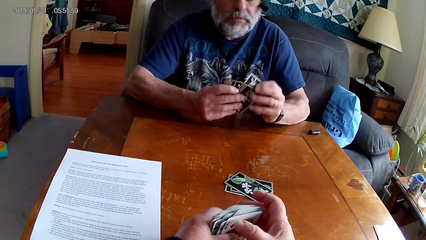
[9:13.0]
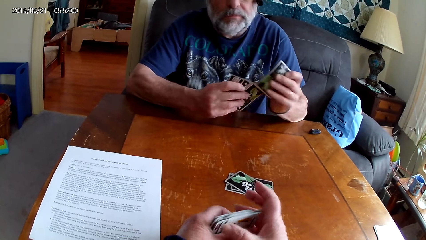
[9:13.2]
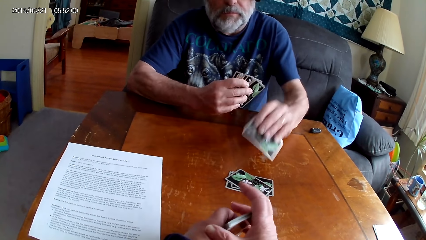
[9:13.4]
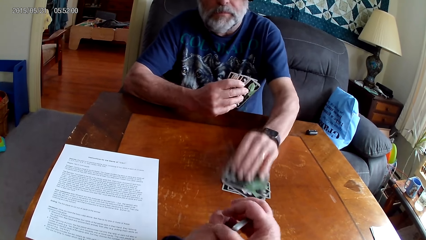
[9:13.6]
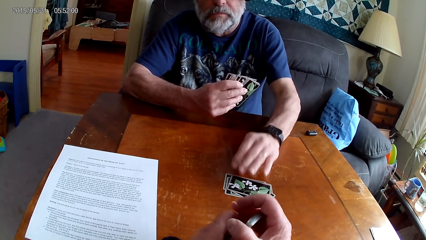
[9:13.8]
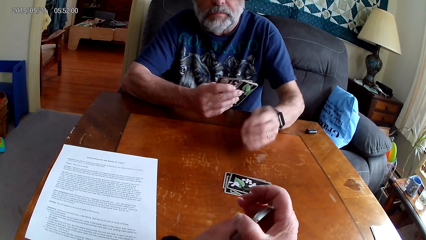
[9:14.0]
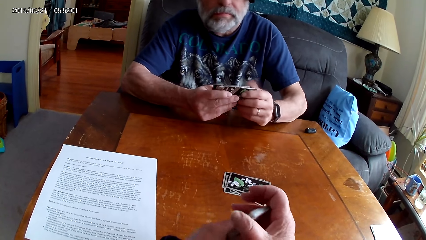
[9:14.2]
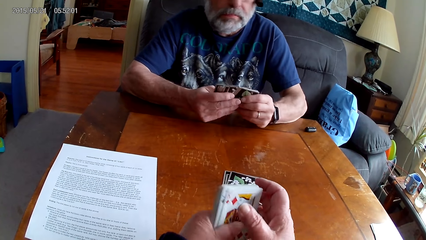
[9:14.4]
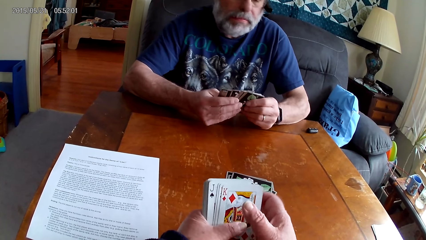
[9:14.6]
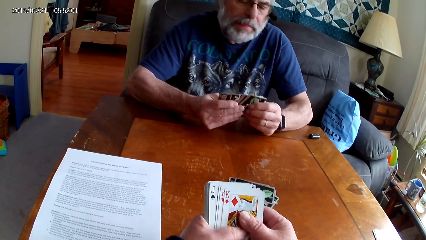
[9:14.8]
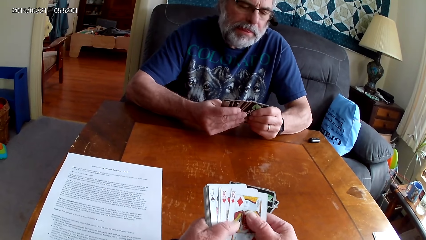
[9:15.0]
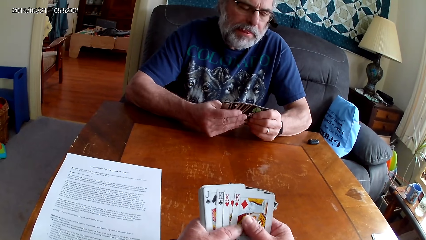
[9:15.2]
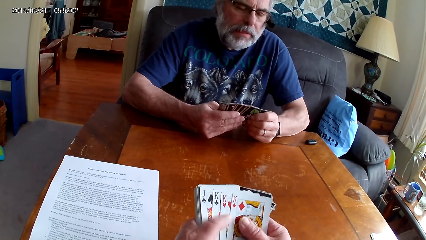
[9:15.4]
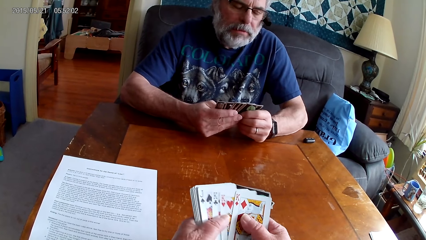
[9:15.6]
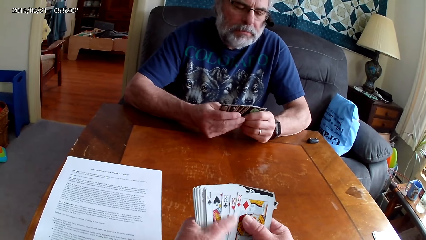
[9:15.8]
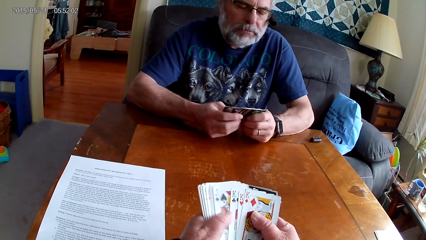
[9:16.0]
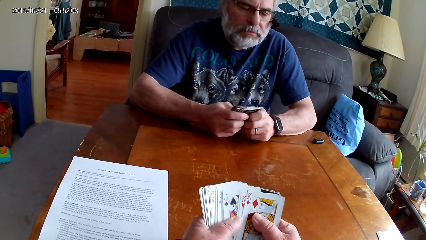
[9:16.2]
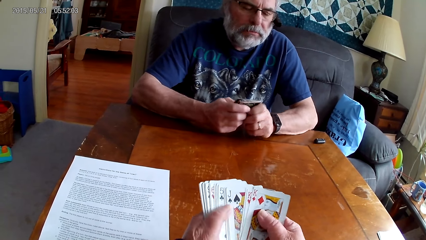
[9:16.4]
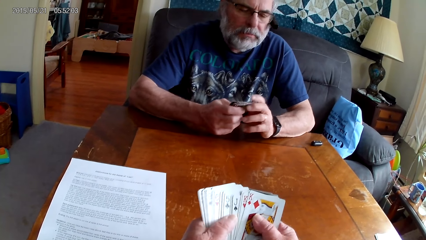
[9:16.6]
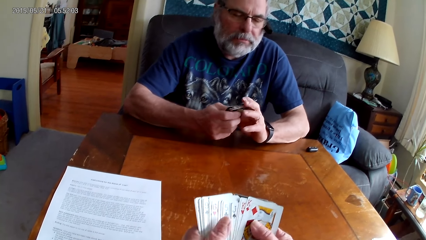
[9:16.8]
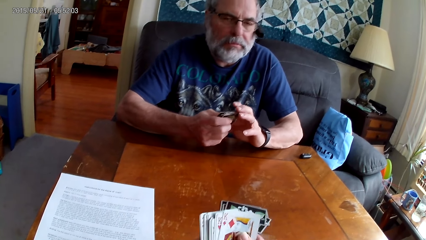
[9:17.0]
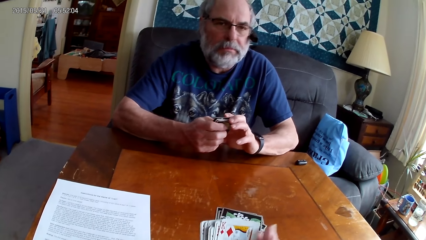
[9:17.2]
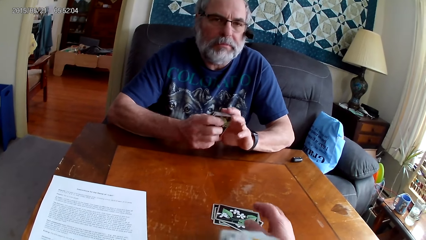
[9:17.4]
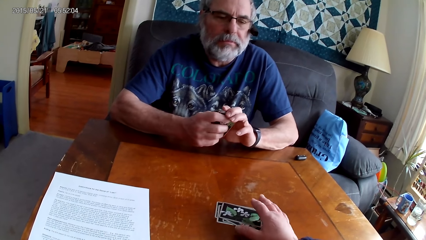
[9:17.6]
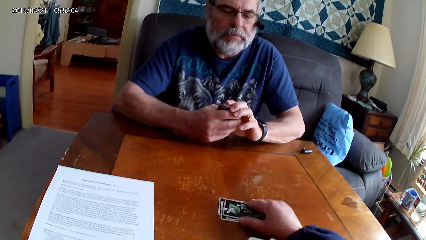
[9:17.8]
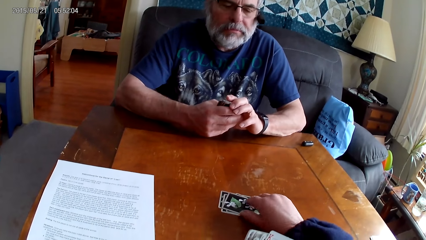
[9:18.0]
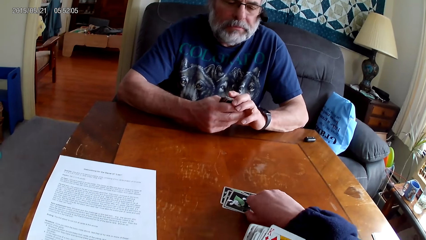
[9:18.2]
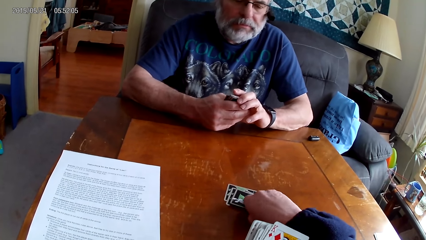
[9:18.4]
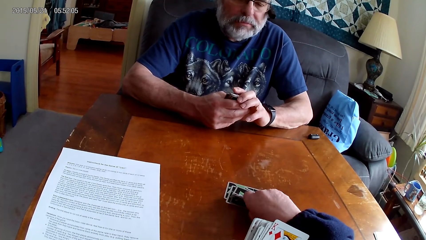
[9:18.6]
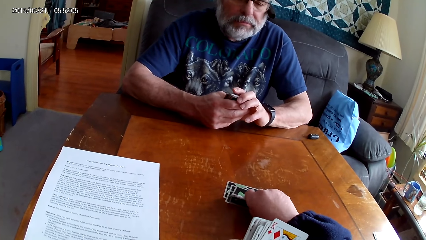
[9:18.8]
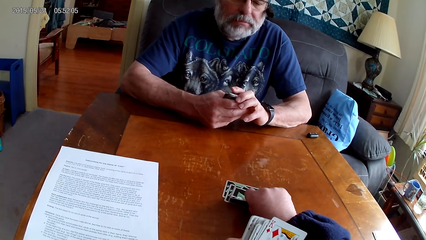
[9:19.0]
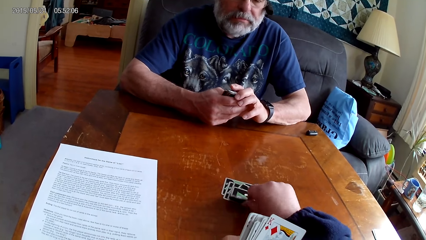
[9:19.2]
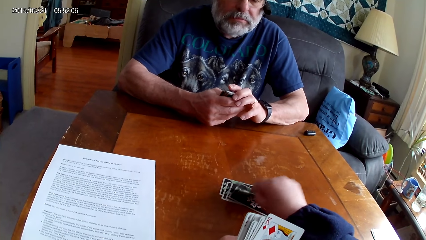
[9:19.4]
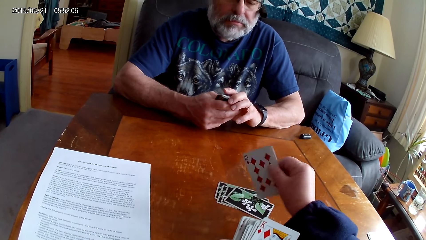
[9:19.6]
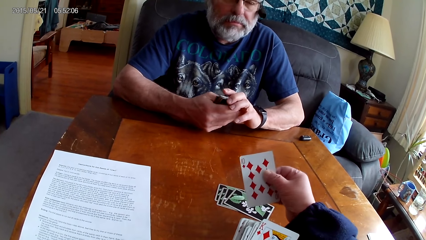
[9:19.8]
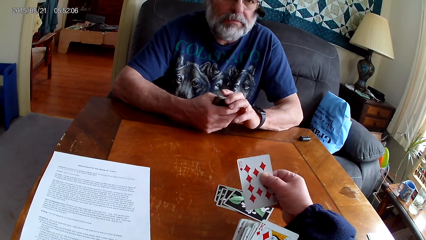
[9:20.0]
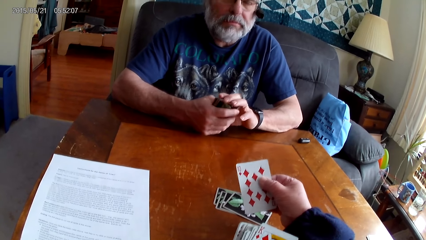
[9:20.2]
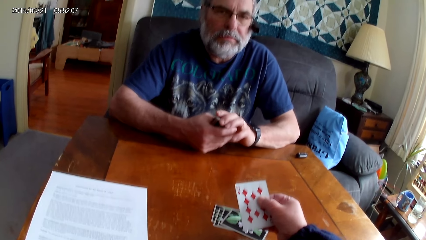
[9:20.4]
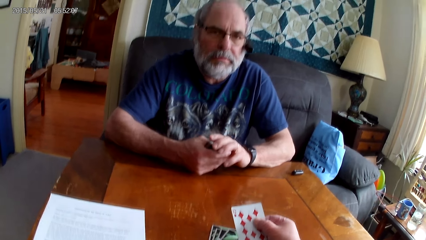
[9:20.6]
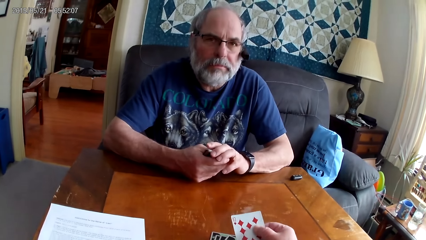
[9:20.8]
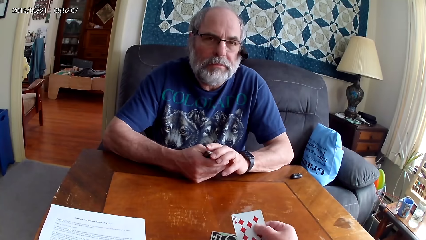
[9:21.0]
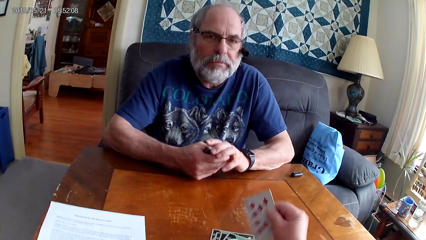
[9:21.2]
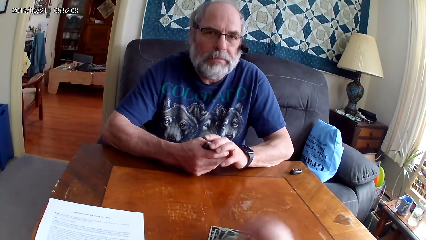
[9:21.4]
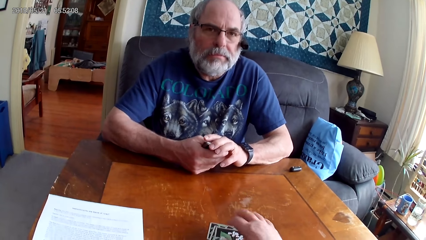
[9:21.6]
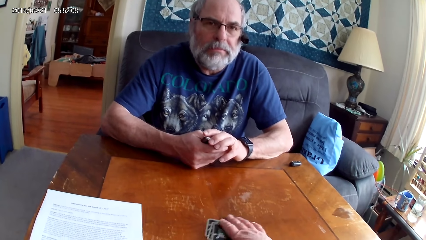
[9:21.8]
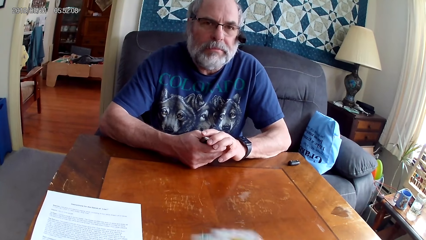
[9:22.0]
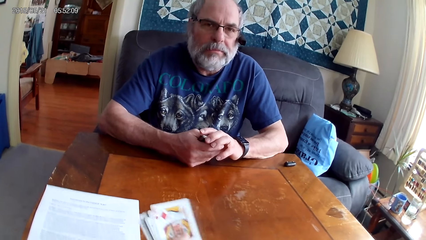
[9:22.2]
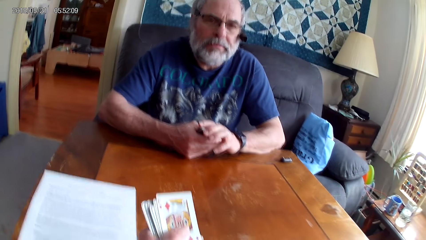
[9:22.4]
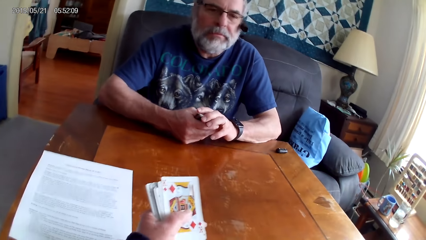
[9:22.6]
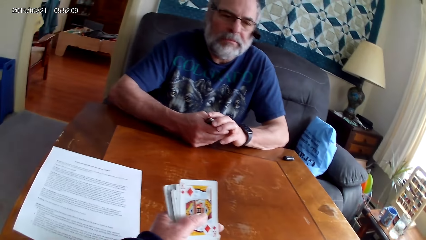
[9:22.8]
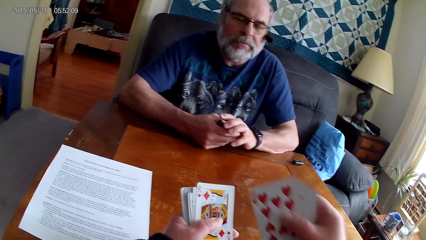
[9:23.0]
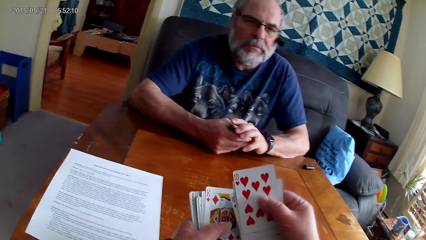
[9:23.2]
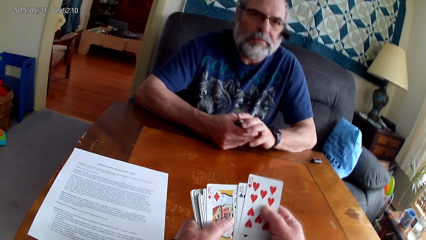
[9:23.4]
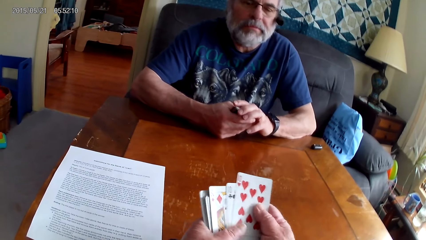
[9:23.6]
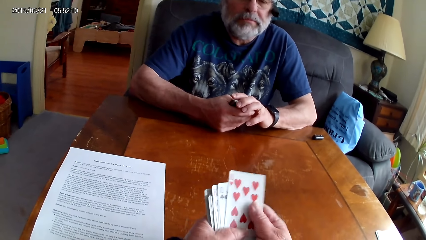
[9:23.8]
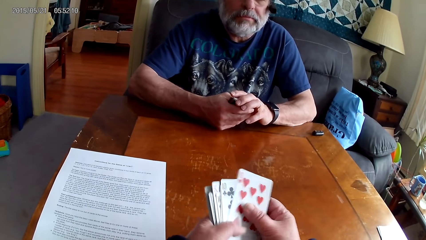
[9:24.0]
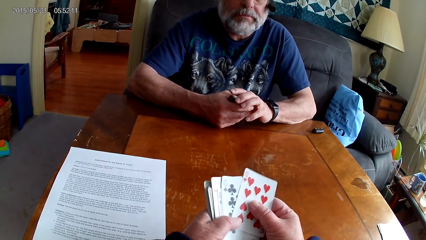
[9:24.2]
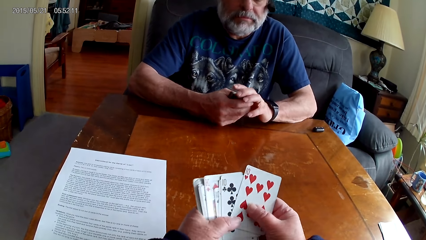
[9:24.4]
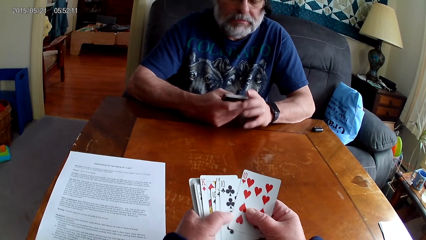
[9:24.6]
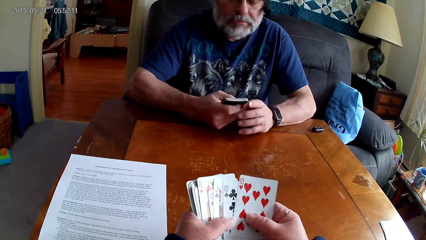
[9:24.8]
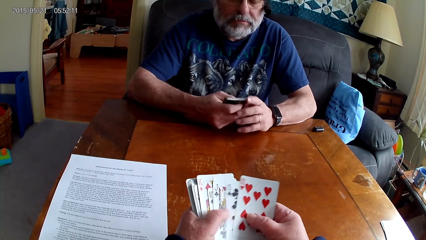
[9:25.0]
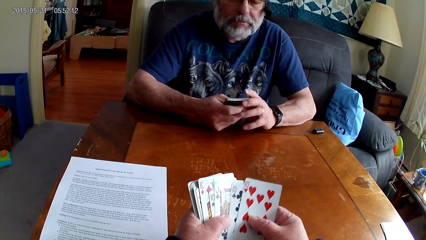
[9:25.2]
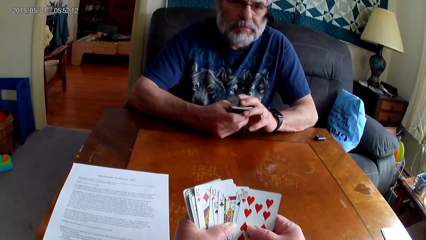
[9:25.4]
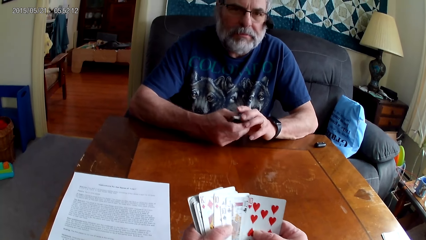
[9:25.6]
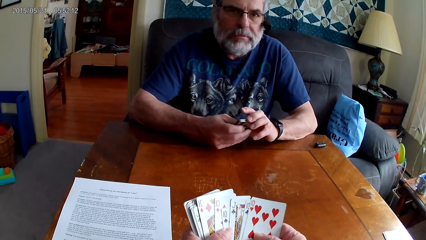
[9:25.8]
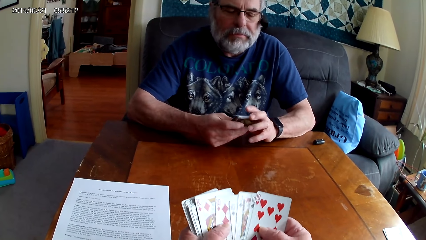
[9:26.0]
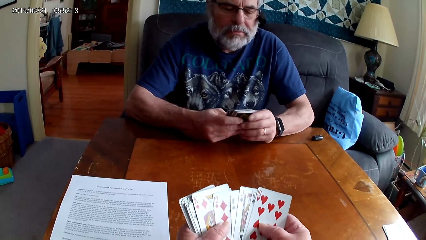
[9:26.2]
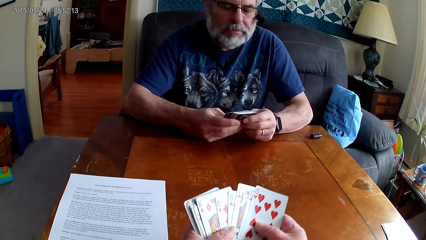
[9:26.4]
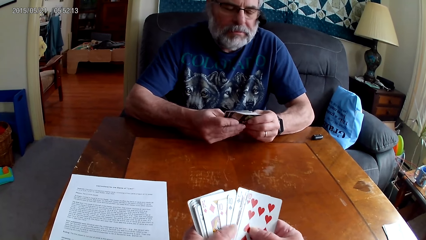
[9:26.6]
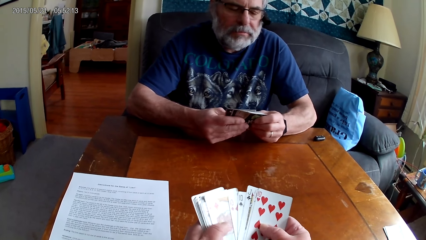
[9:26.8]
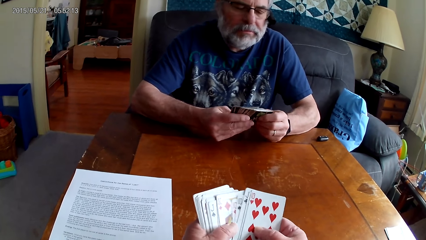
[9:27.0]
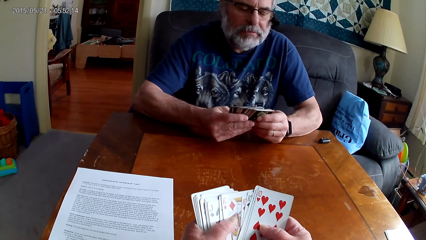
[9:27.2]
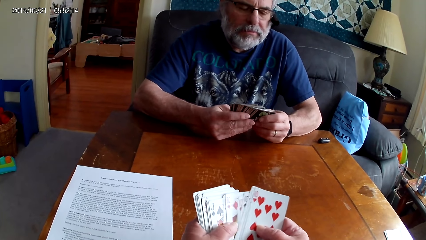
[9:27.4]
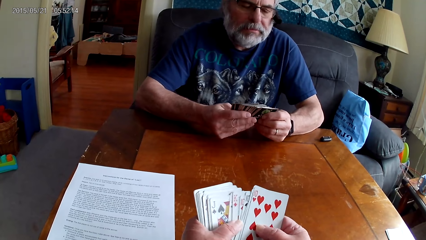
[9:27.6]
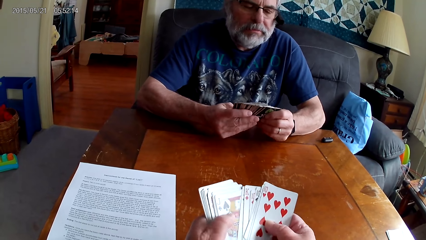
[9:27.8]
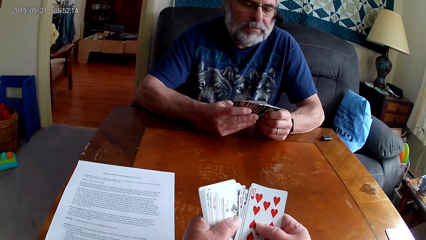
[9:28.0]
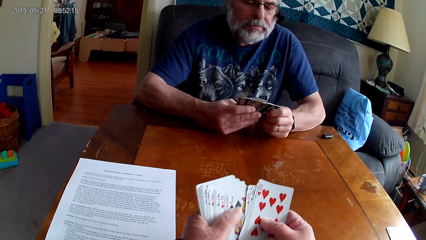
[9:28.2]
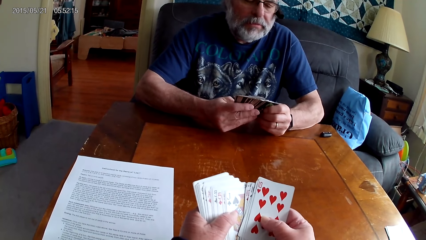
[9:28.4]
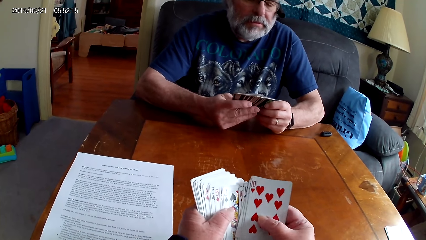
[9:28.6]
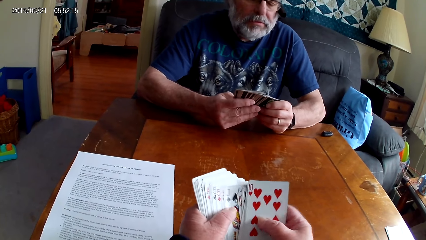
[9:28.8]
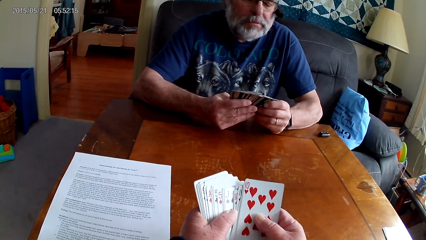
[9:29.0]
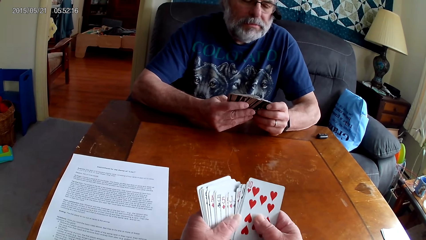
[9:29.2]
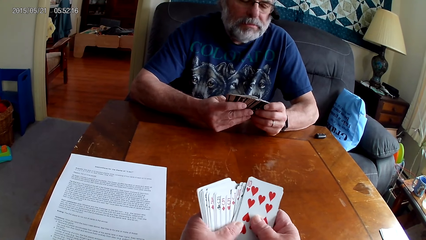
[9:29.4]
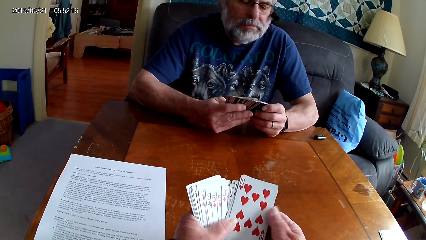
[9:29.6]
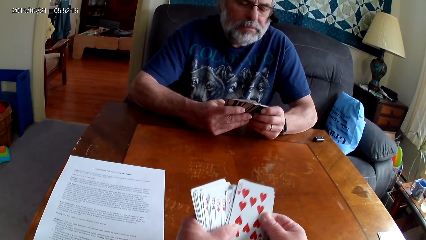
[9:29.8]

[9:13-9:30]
A man drops a card. The camera wearer arranges the cards. They arrange the cards again. They pick a card from the table. They put a card on the table. They pick cards from the table. They put the cards together with other cards. They arrange the cards.
